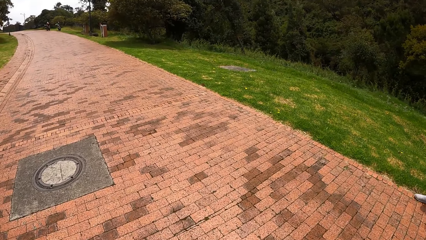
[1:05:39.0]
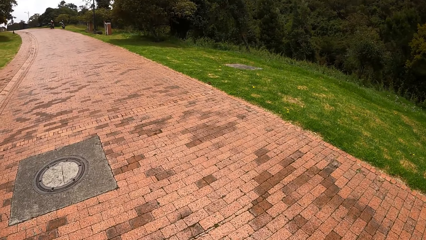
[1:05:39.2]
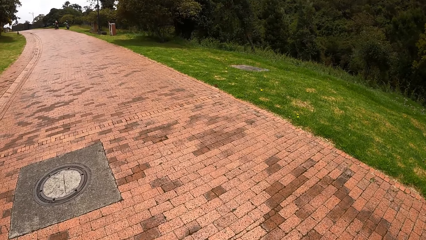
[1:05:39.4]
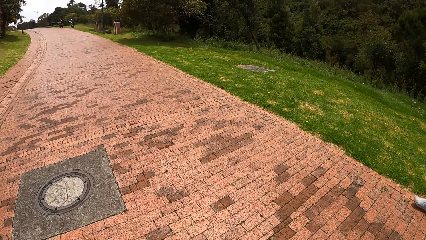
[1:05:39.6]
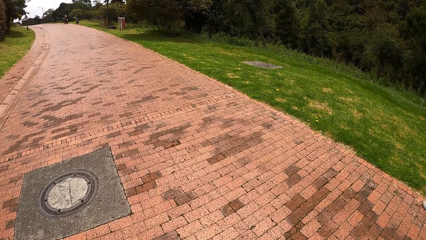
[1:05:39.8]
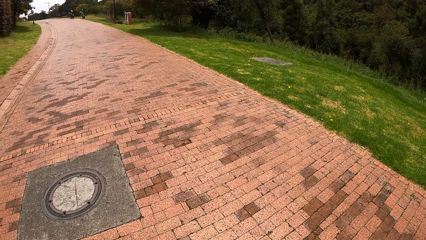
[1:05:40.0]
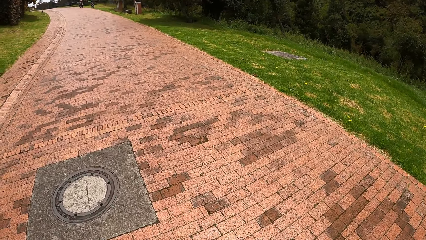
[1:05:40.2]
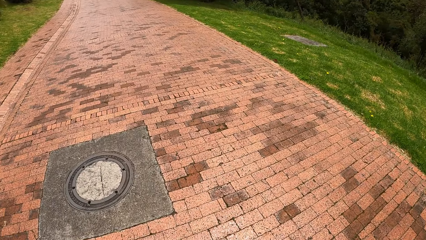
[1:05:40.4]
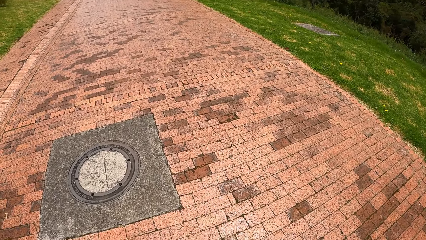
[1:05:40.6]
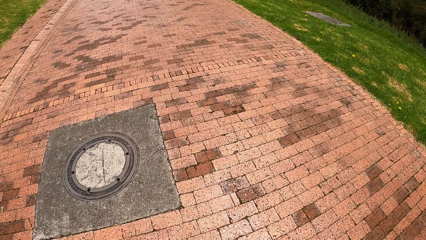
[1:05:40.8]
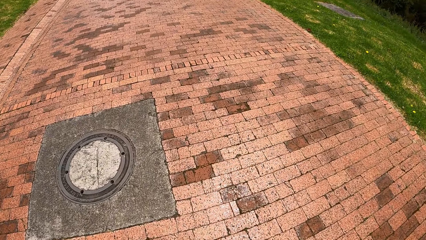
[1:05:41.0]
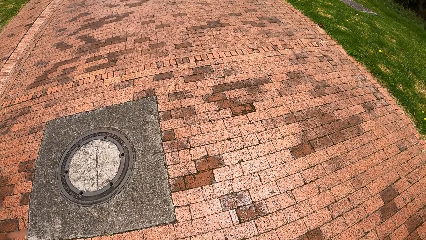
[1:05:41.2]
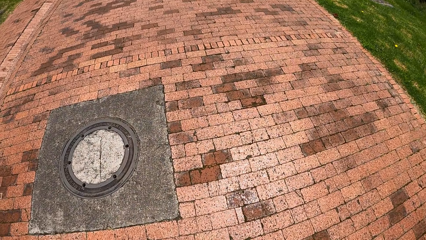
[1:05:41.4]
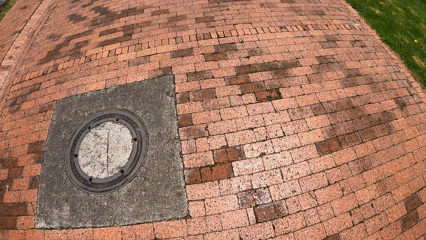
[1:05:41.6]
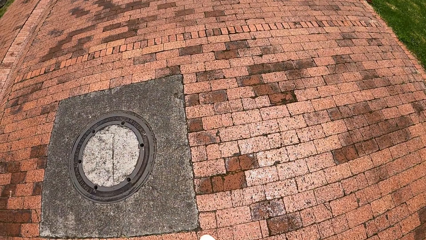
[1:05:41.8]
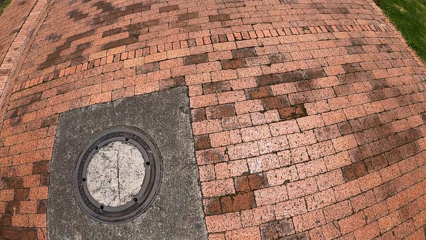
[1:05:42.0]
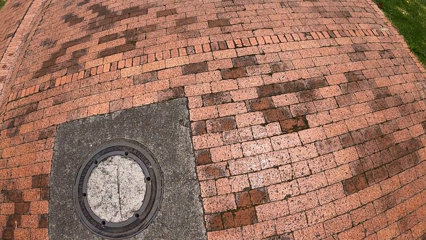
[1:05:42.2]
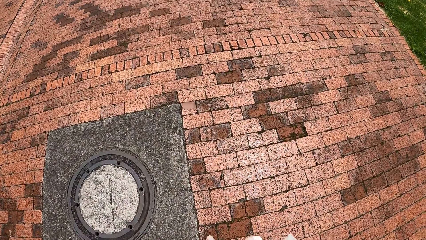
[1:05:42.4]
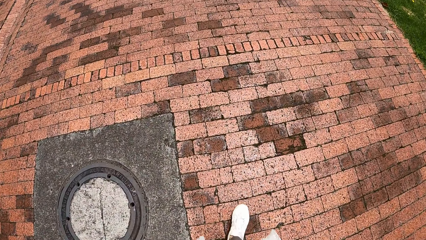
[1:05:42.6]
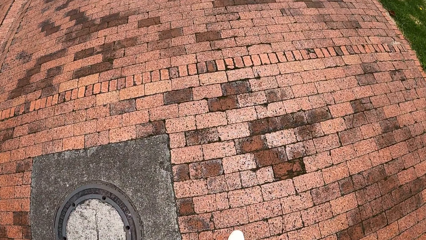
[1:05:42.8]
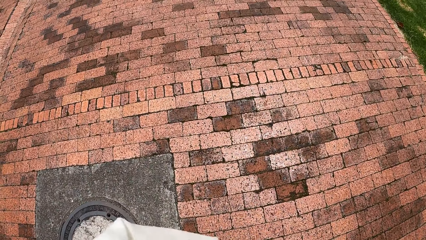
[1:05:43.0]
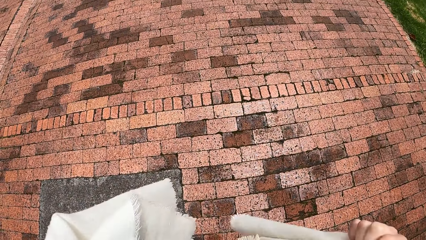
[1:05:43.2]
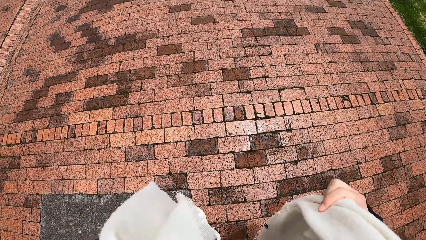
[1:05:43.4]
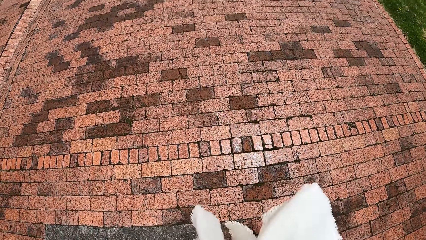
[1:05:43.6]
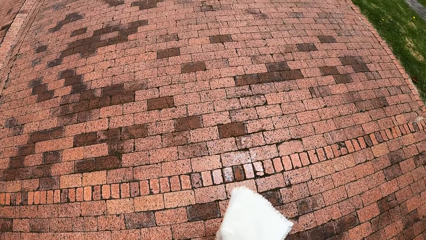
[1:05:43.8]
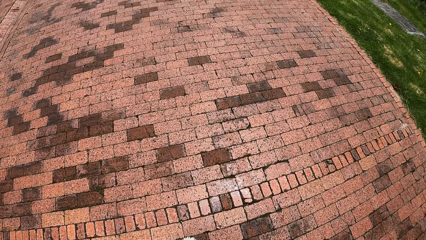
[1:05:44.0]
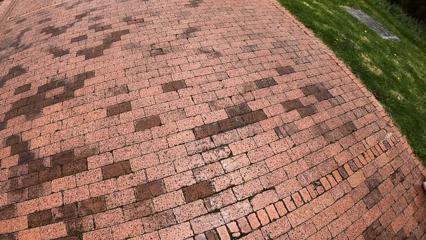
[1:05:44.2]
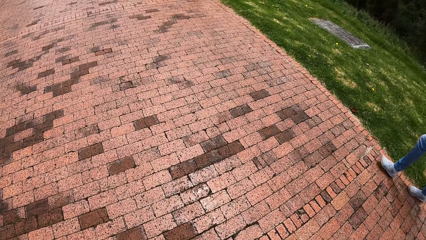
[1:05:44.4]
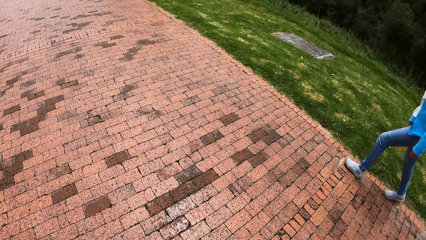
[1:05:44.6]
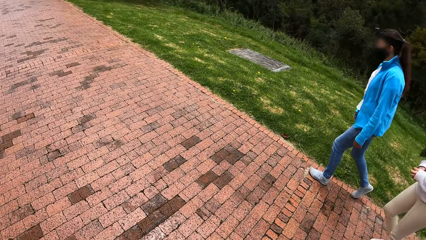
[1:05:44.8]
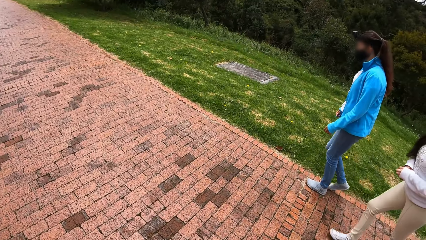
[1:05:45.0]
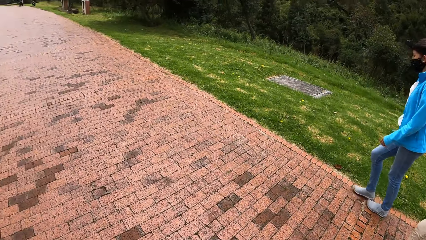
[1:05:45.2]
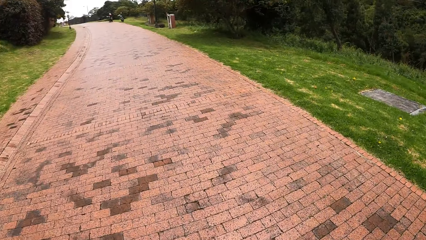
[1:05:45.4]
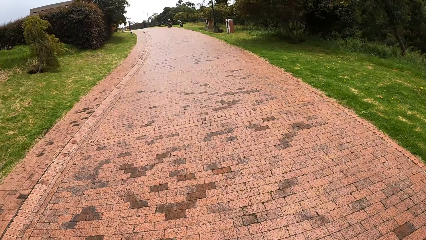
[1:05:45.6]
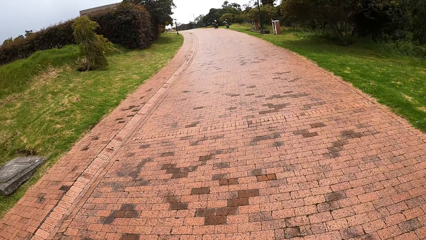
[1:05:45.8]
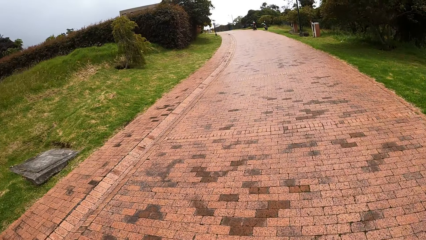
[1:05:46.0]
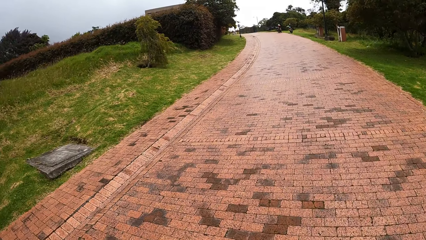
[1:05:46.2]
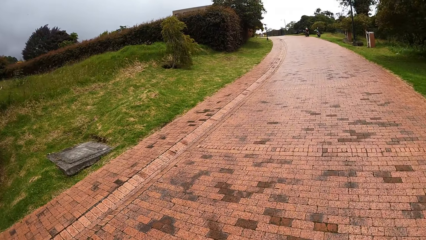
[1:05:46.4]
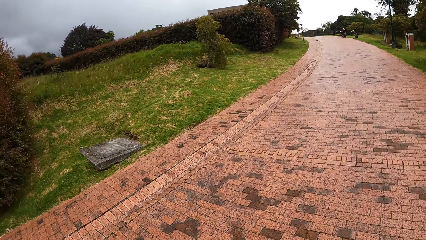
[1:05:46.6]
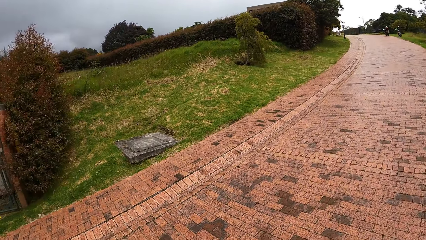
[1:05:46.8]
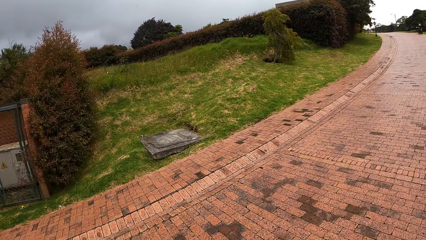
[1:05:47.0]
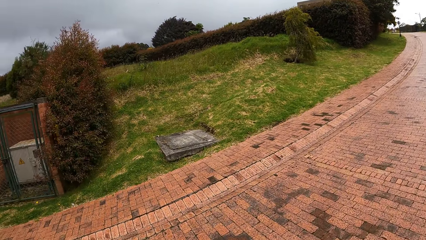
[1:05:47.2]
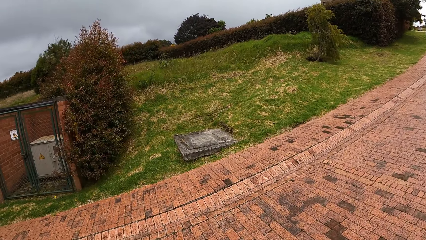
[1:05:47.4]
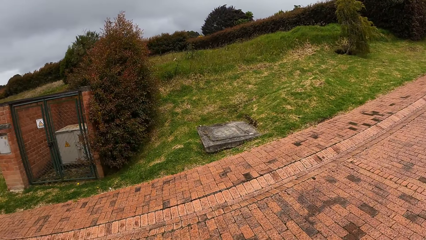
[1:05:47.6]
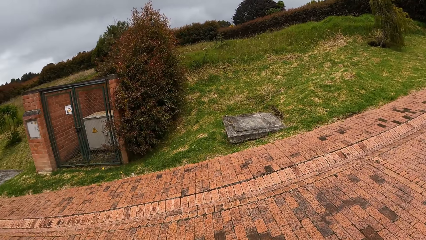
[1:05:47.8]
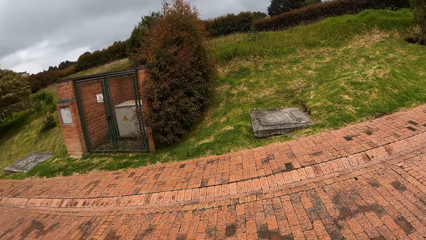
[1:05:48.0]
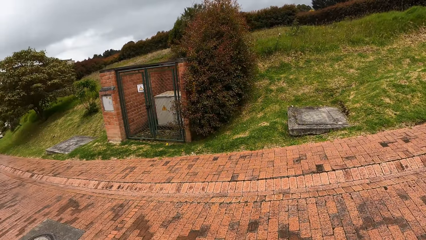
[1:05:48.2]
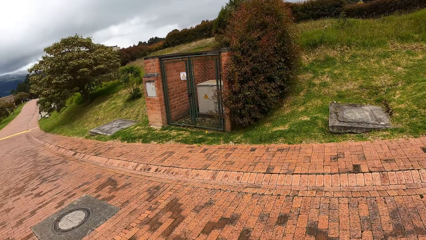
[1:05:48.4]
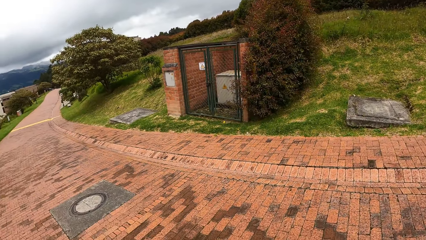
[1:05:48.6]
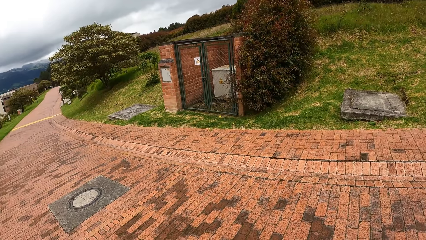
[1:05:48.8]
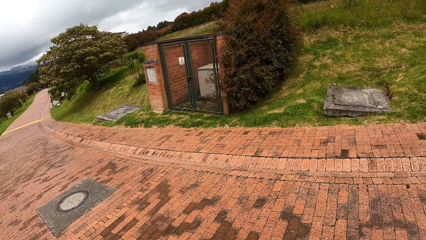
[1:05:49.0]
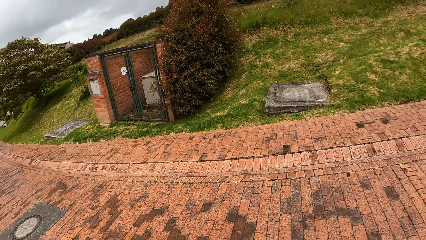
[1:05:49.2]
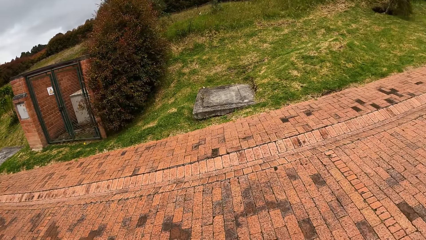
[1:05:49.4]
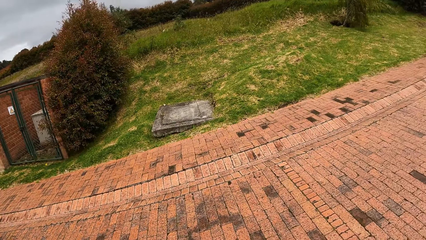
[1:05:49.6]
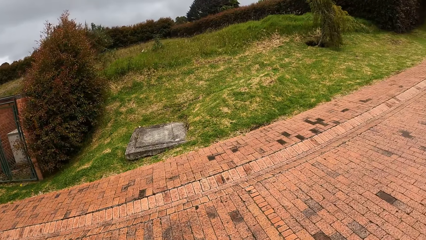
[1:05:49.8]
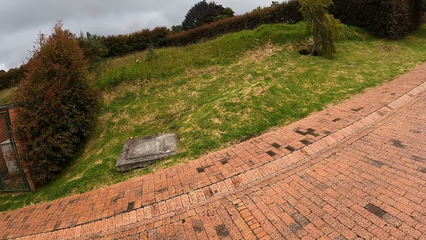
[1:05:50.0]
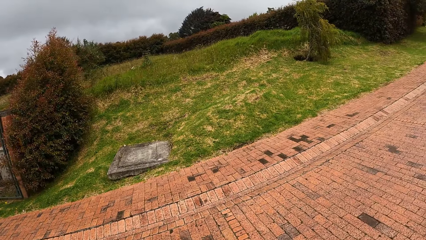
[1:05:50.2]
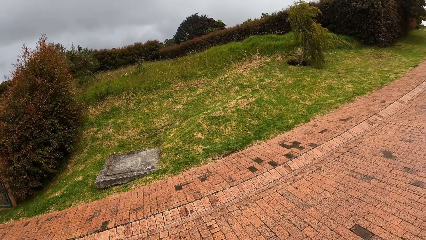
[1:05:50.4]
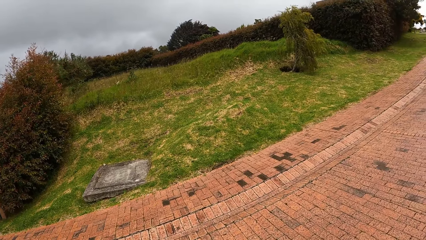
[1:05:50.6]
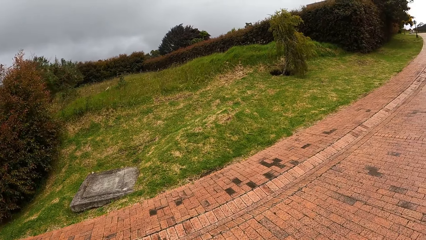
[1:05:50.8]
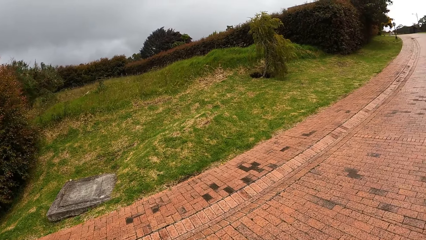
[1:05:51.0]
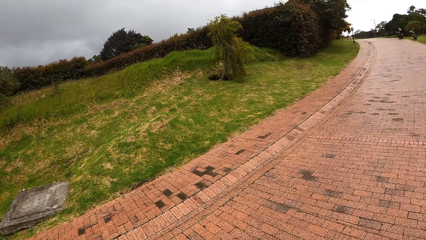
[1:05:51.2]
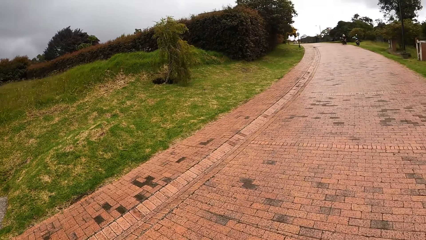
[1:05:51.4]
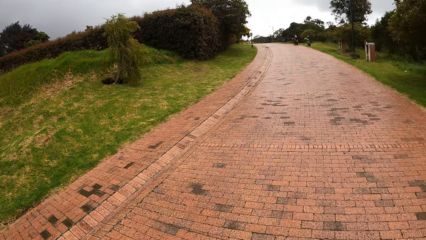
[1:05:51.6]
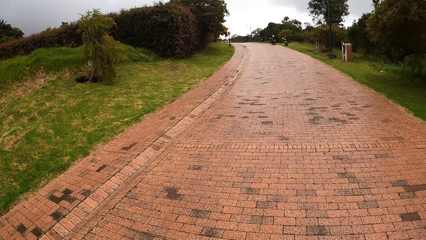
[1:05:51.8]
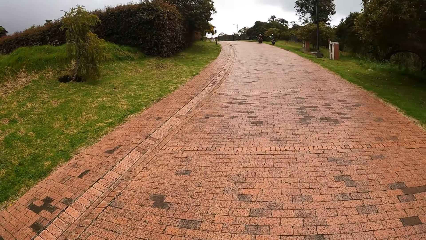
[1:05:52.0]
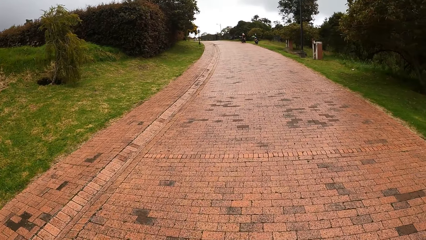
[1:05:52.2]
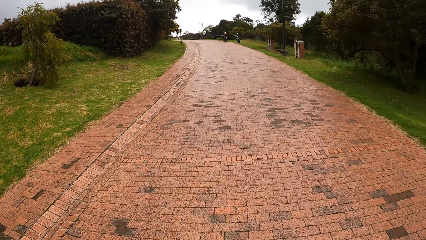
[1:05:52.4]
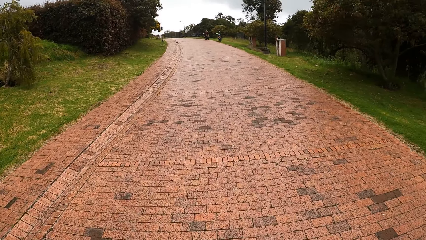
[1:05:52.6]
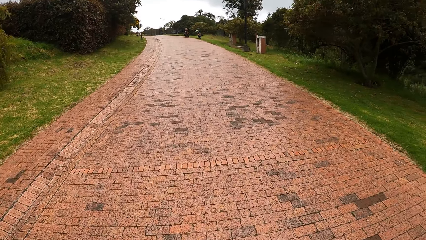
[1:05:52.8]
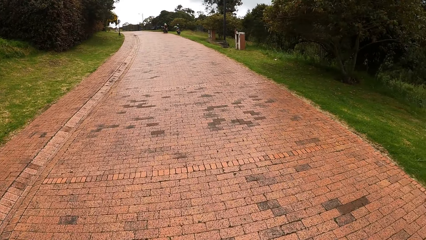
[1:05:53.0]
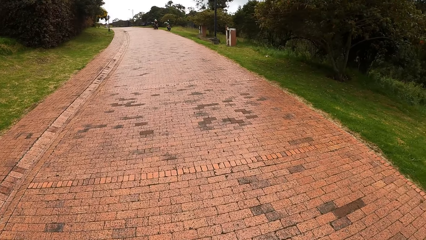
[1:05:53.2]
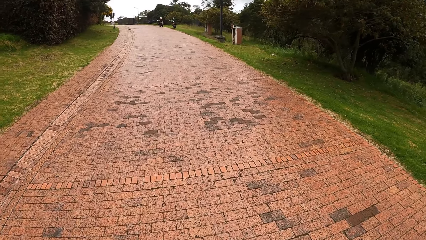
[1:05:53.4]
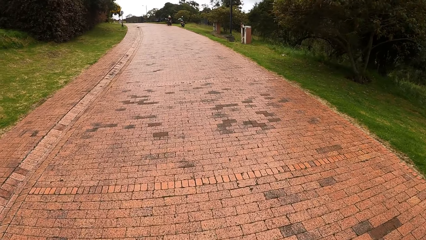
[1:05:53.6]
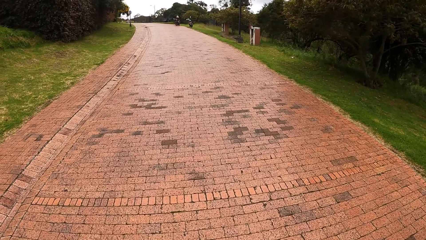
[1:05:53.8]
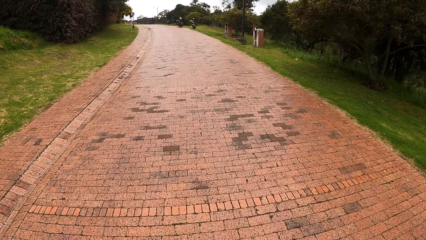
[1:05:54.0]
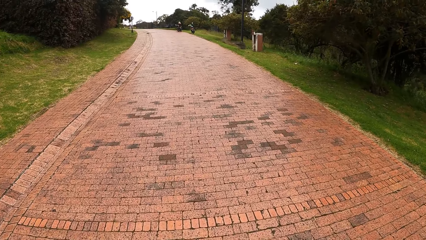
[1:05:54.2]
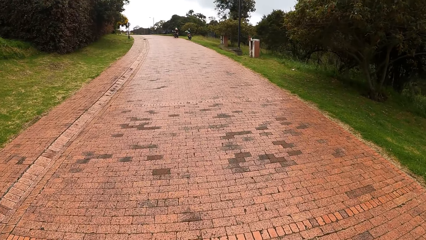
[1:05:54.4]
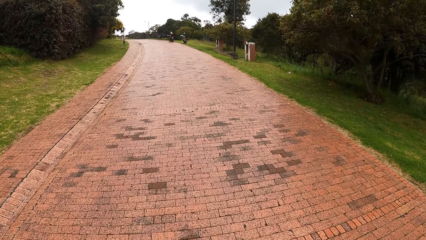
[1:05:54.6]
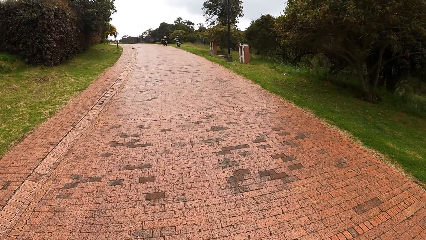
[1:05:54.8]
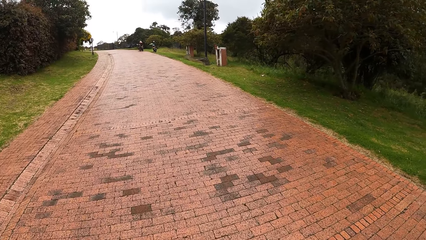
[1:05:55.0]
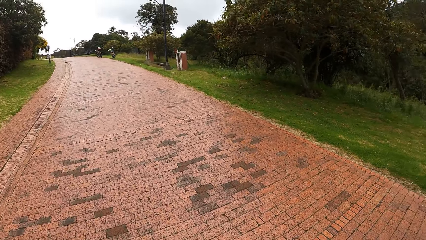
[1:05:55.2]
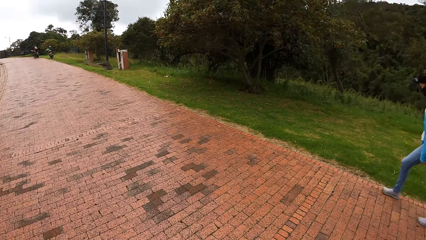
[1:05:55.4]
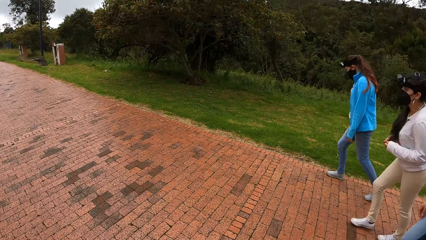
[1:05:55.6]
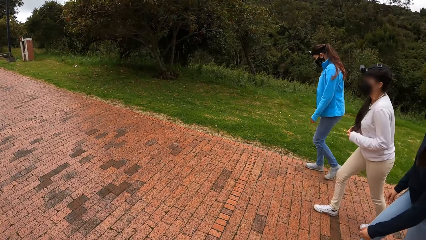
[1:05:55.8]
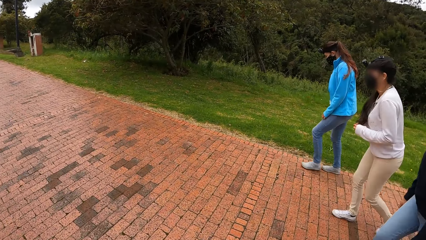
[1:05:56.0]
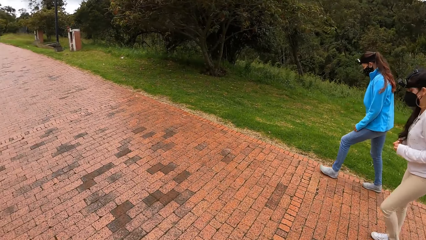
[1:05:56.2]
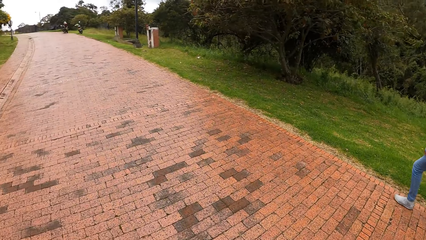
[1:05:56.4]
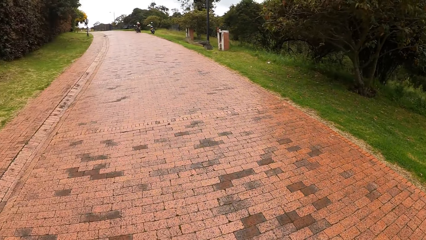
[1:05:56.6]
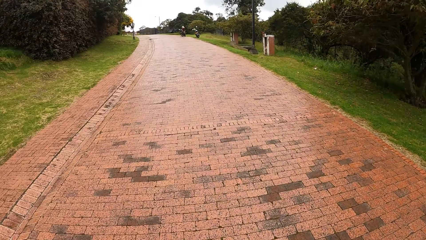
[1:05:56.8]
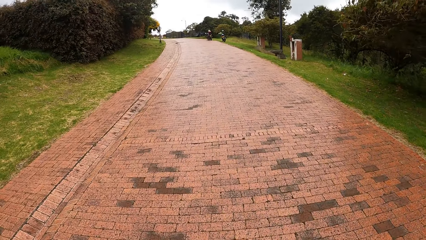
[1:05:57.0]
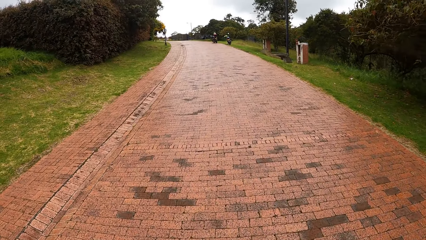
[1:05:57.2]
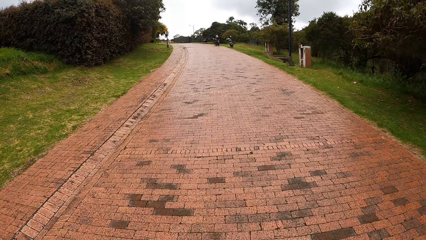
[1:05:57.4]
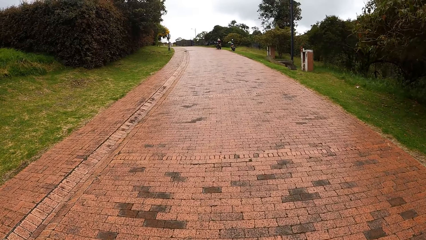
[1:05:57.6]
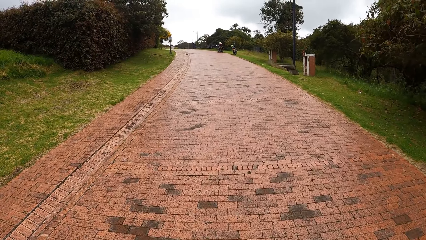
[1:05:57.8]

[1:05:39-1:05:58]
The camera wearer adjusts her jacket with her hands. She looks around the environment. She walks with a woman, another woman, and a third woman on the road.
